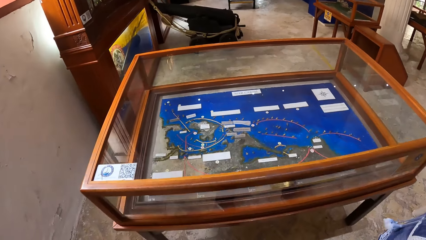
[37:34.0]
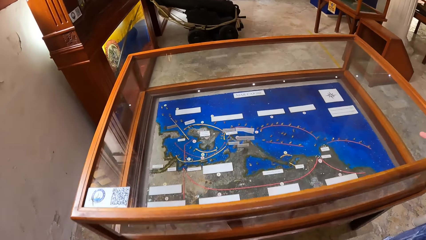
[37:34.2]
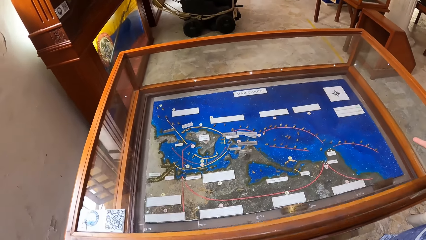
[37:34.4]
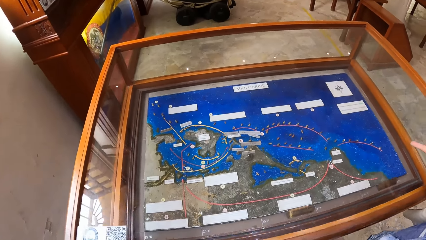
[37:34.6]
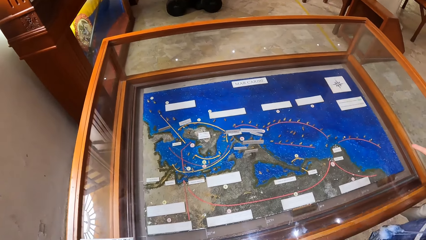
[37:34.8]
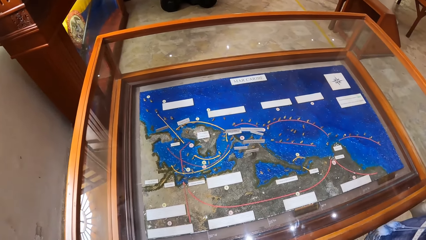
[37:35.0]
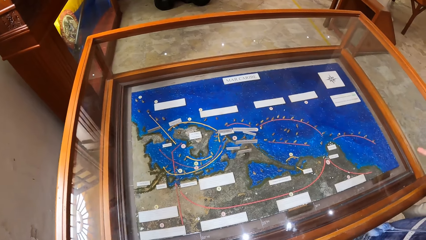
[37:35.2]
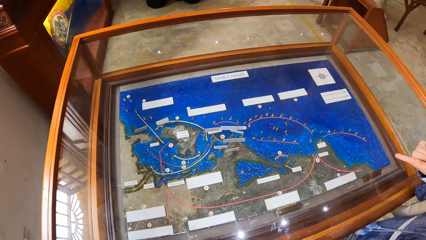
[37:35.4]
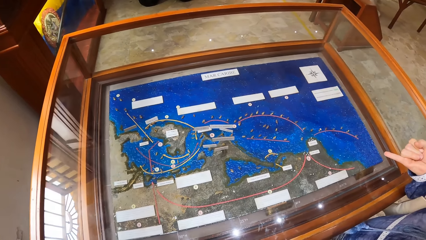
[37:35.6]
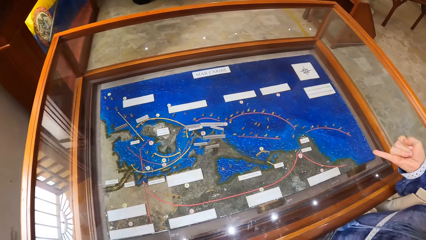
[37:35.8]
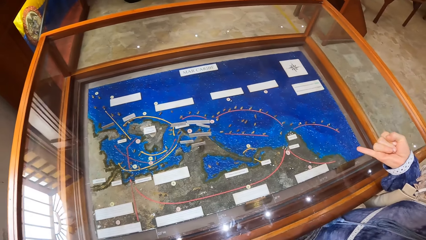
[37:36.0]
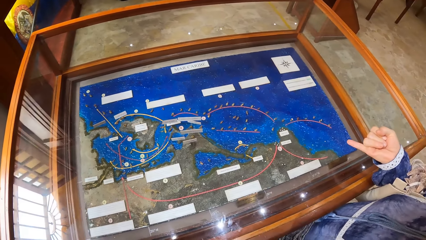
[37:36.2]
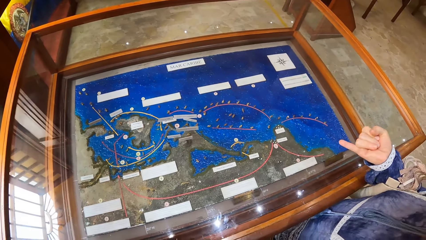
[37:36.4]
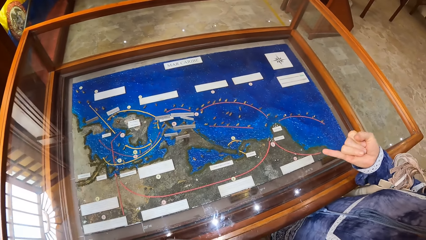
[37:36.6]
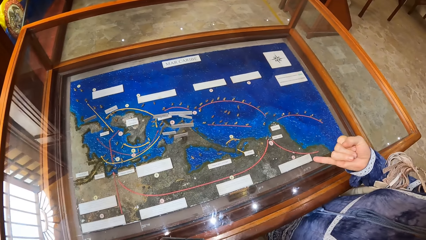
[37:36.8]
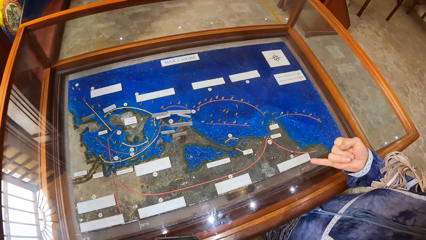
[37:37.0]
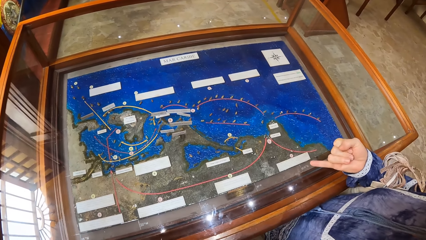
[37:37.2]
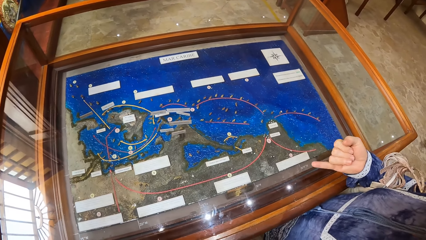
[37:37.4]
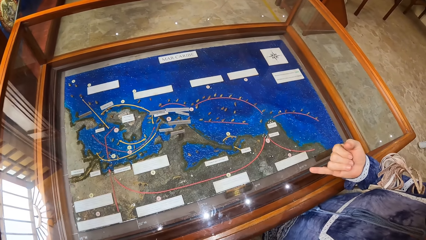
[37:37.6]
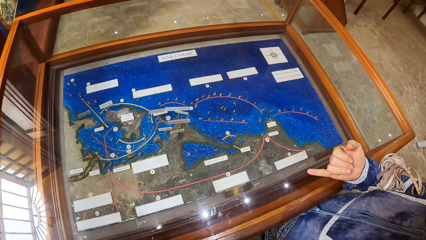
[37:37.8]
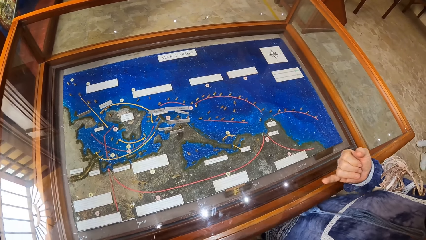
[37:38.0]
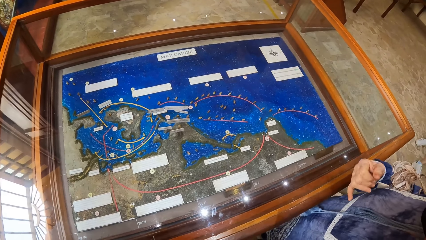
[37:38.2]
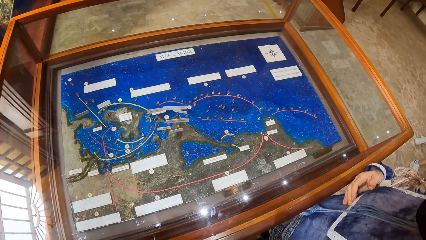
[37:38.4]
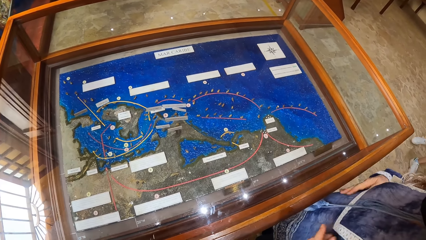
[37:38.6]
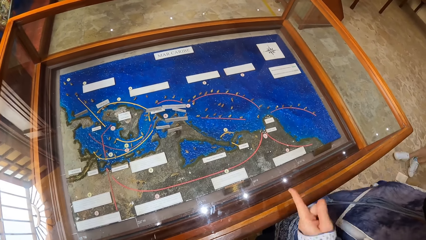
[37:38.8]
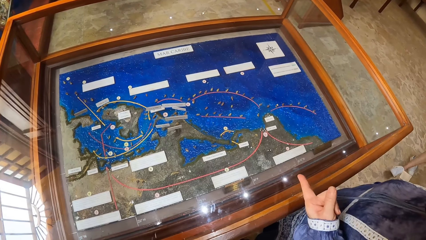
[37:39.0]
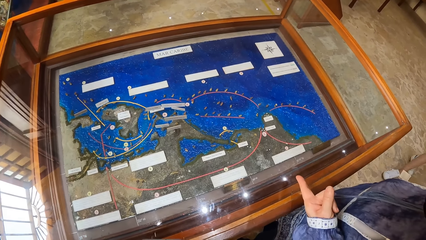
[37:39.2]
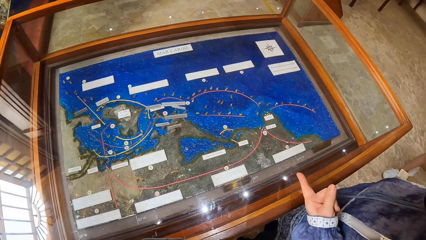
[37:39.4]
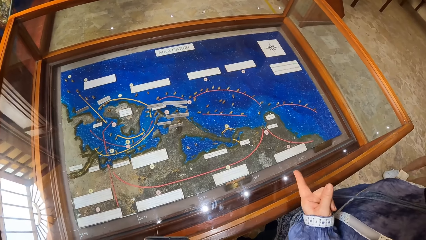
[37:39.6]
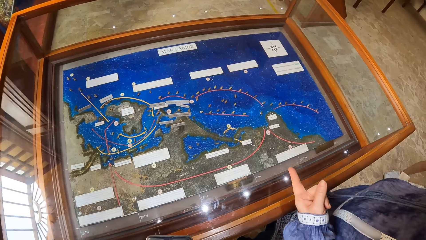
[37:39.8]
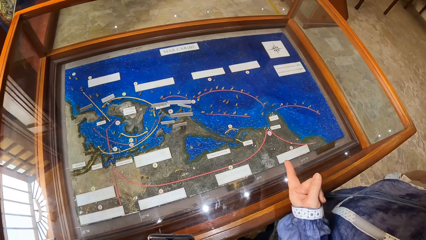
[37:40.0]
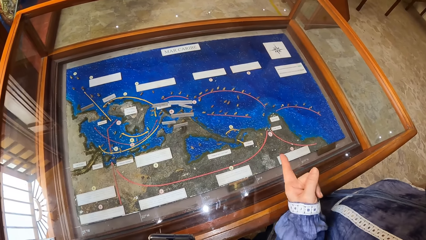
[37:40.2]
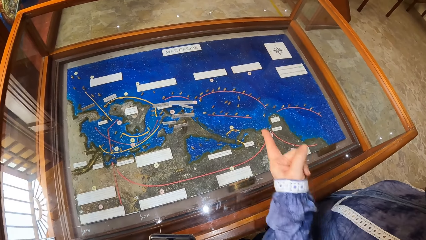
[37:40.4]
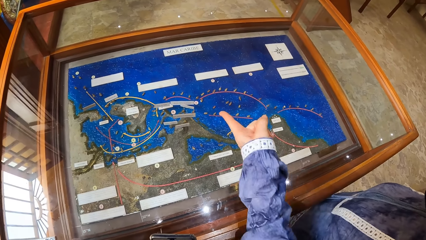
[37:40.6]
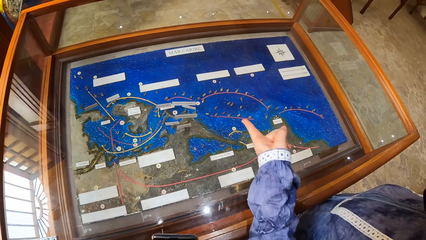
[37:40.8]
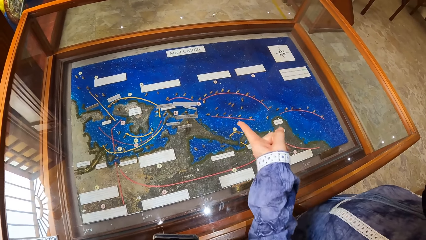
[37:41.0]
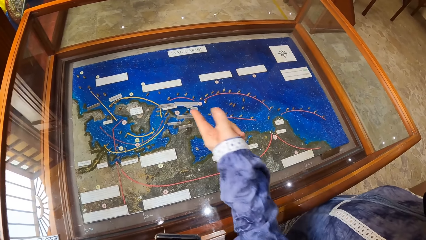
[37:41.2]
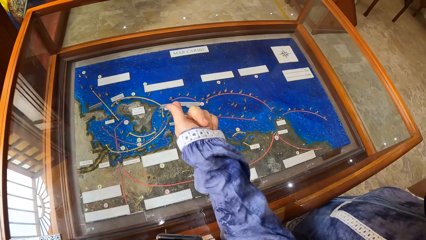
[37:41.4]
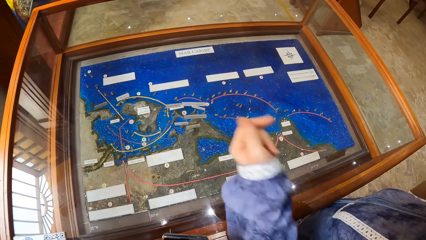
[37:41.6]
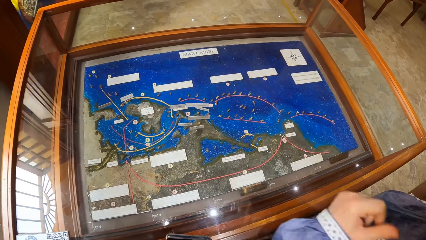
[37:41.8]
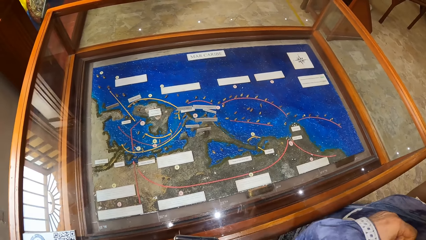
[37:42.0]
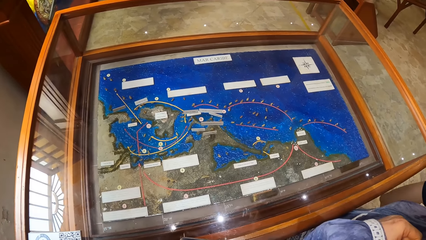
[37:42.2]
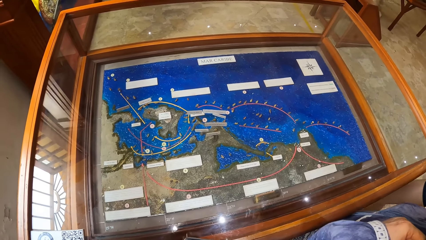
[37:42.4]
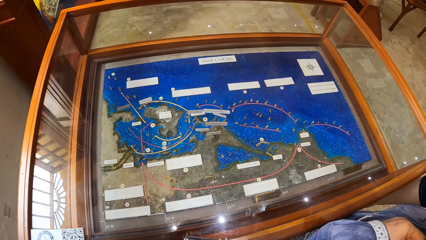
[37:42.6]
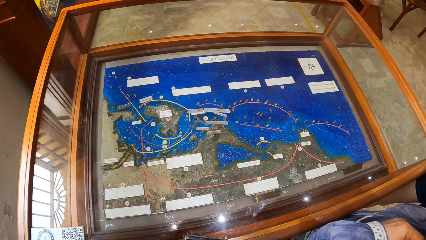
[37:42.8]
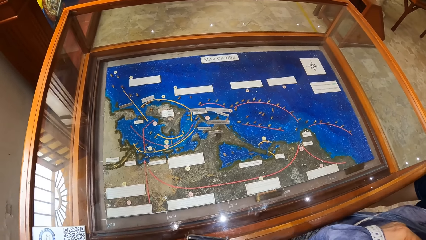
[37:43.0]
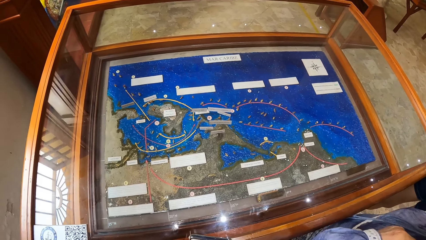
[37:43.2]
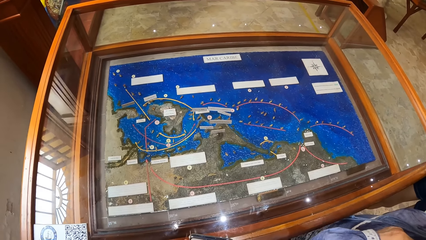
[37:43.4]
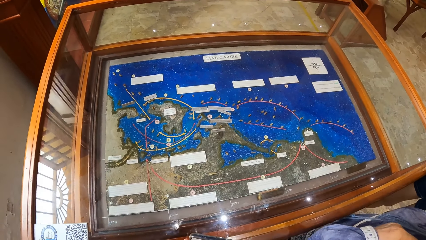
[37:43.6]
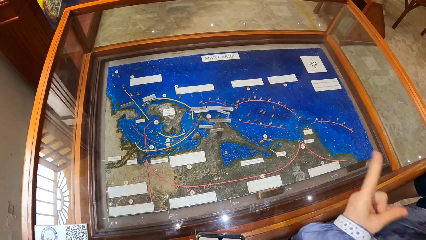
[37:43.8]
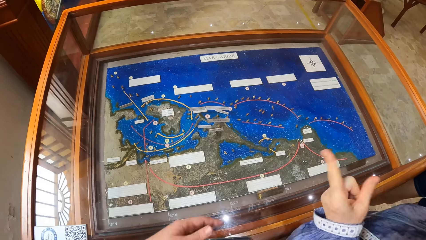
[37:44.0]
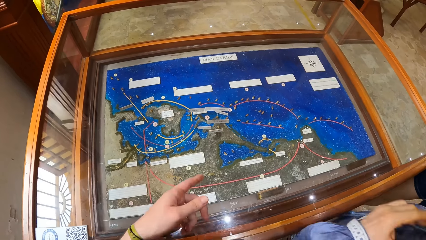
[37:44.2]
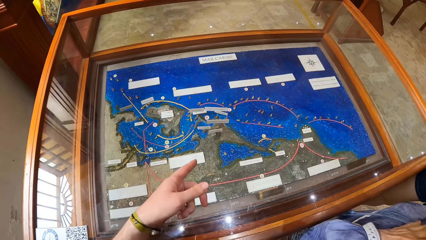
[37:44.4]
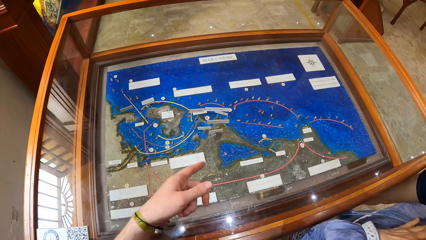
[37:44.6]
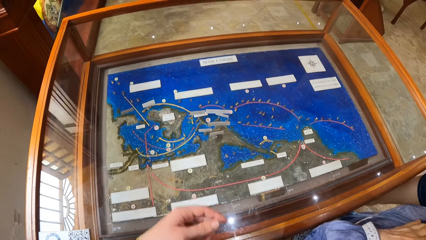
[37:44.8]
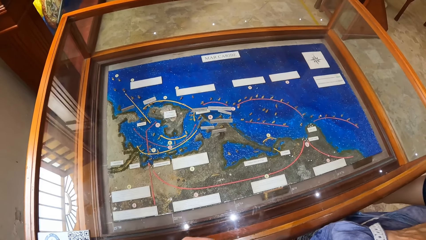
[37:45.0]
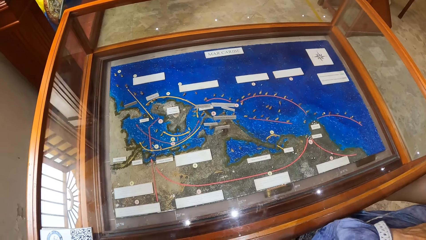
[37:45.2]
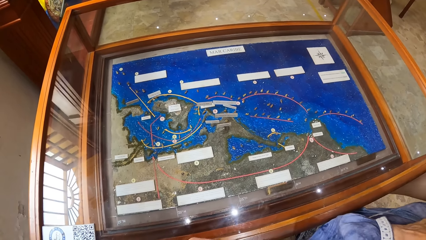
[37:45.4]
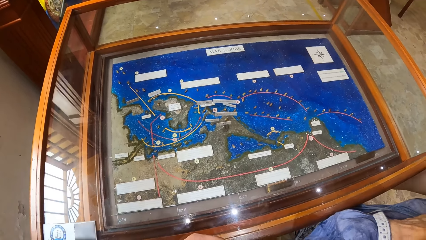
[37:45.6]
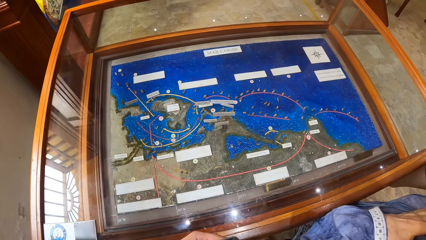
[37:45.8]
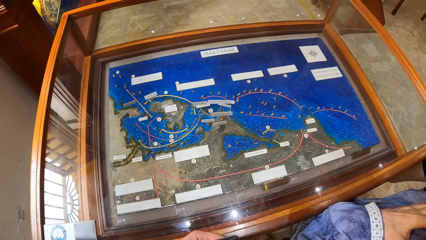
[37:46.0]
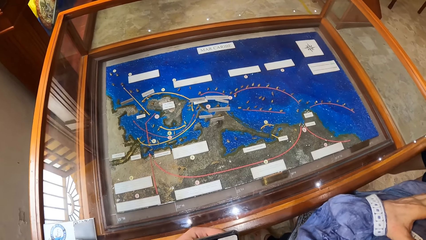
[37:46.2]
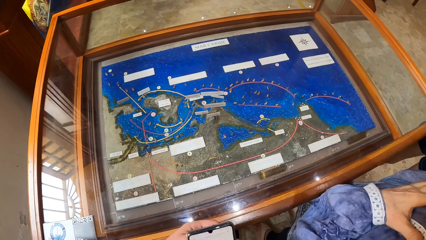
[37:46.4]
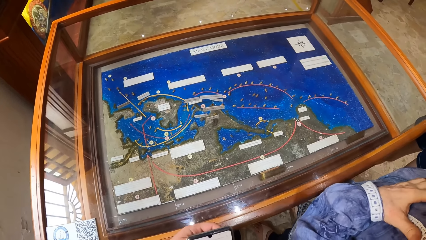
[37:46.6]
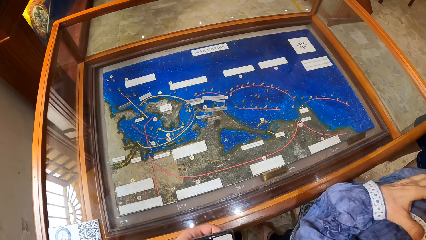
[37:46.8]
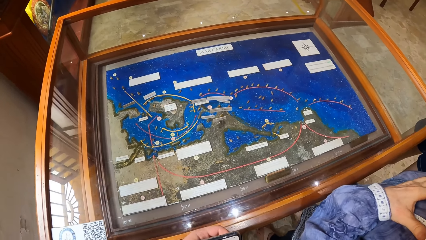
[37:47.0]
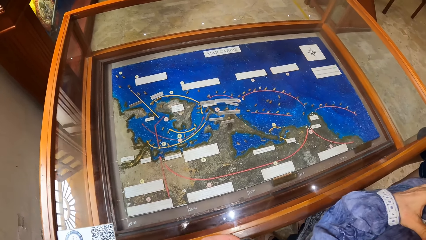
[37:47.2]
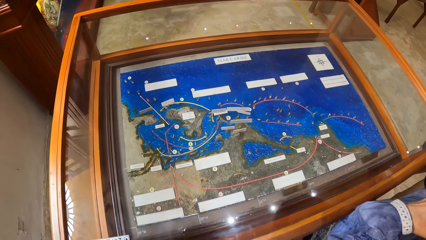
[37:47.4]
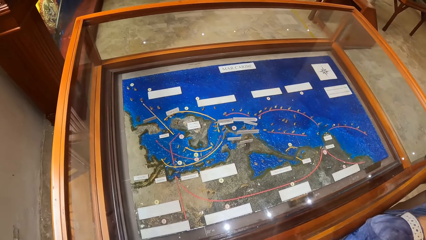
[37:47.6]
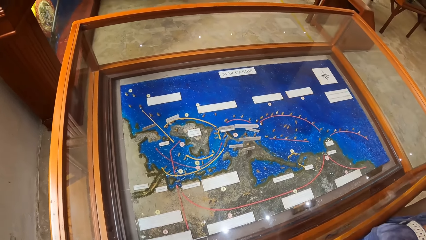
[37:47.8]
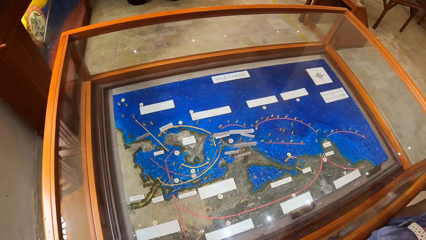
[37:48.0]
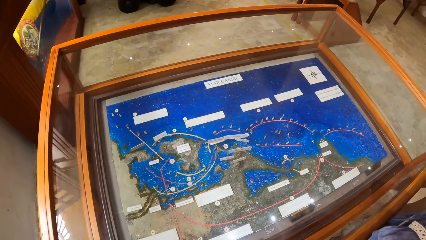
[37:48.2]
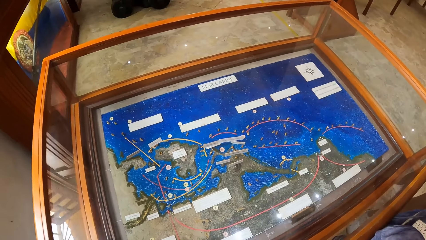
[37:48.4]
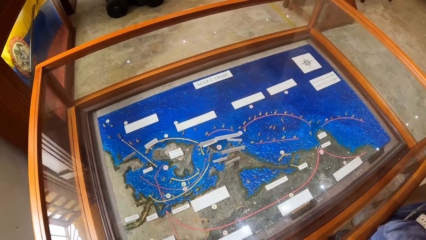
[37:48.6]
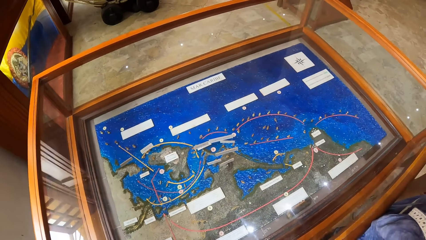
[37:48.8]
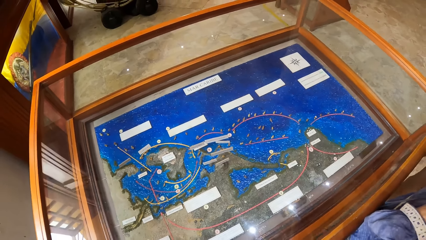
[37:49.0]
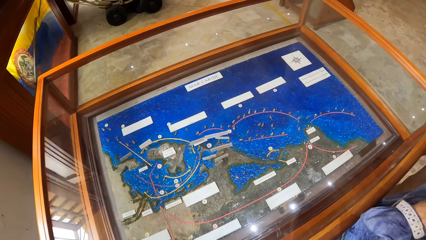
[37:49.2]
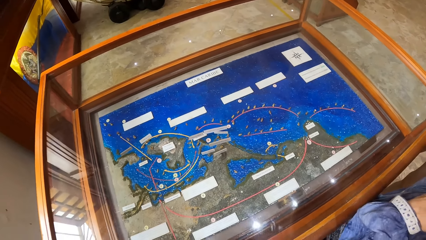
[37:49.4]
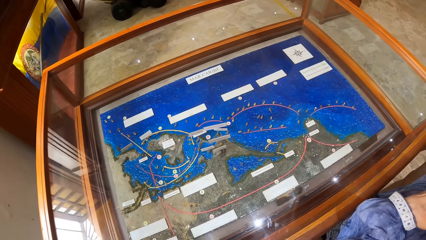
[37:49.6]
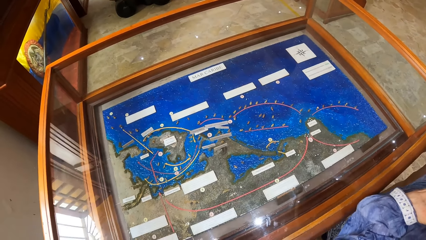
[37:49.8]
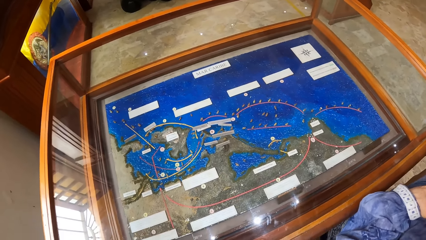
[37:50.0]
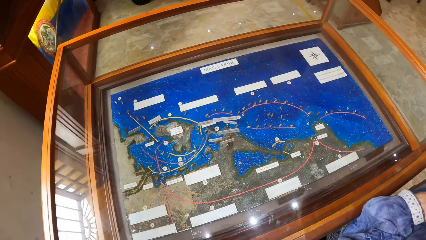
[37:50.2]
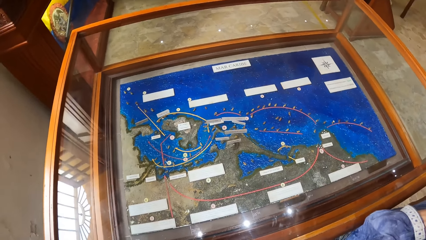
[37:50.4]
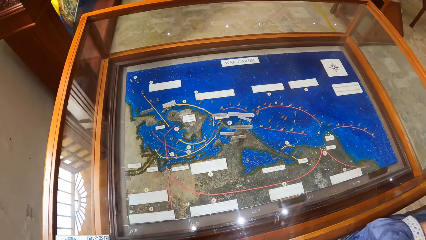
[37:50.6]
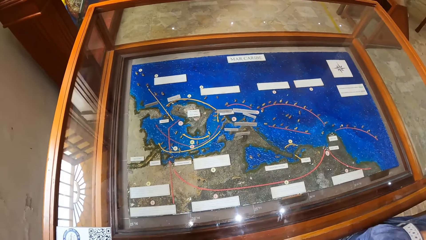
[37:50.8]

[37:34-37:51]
The woman points her right little finger towards the artifact in the show glass. She points her left index finger towards the artifact in the show glass. The camera wearer looks around. He points his left index finger towards the artifact in the show glass.
